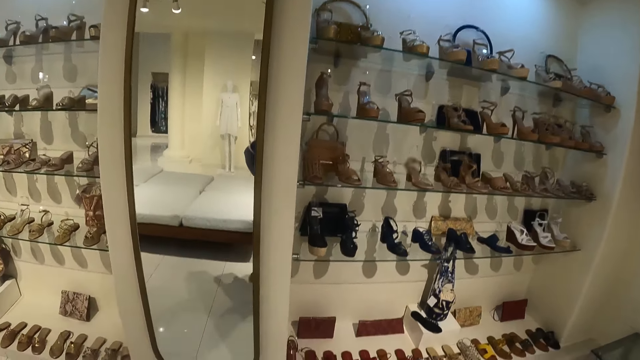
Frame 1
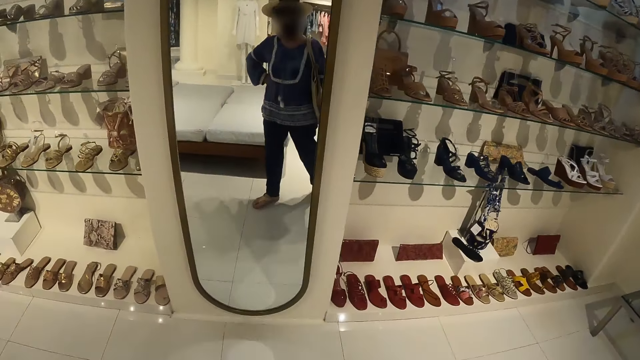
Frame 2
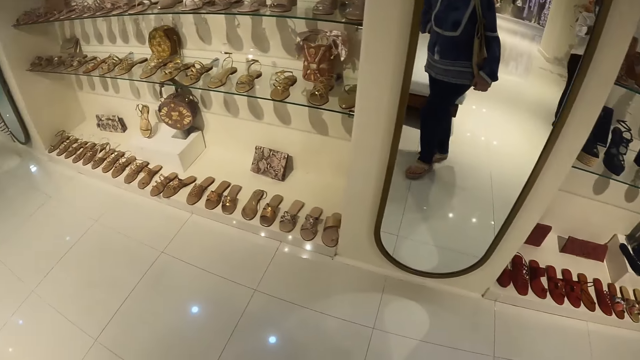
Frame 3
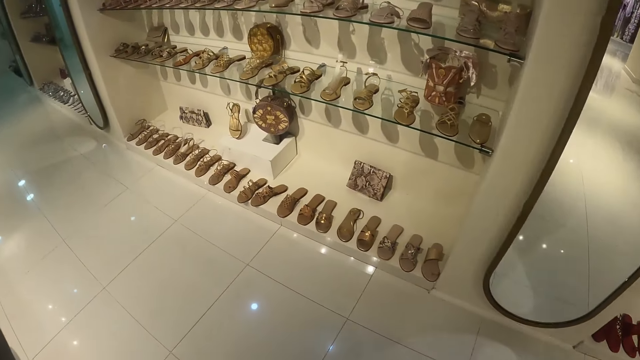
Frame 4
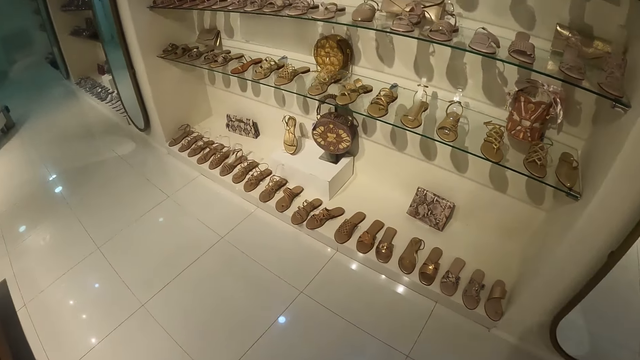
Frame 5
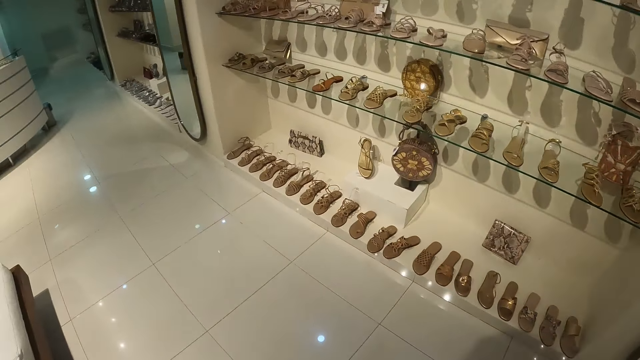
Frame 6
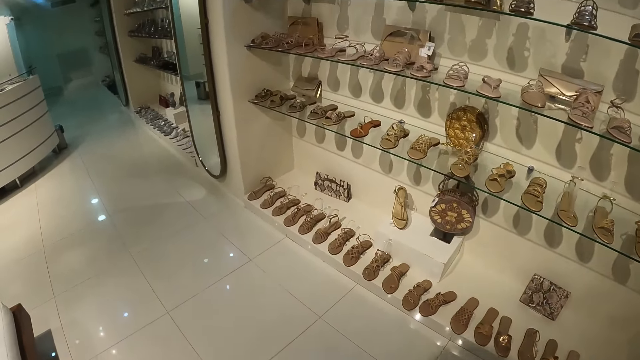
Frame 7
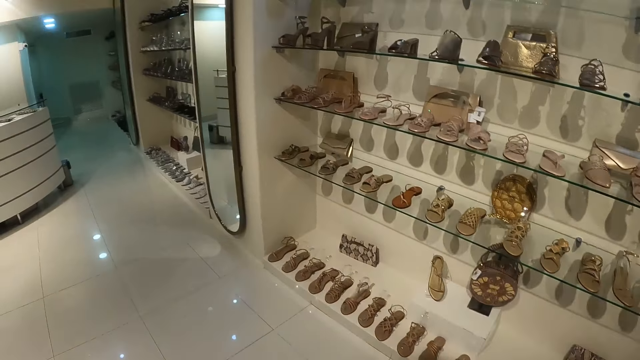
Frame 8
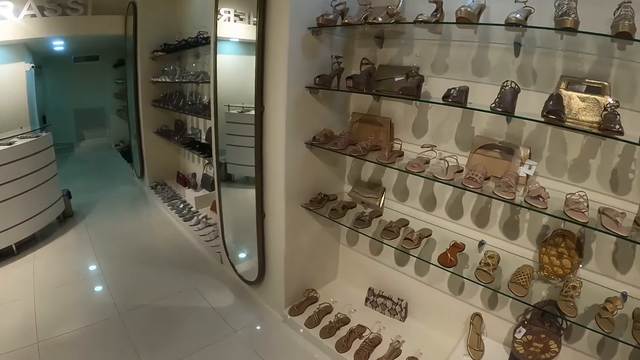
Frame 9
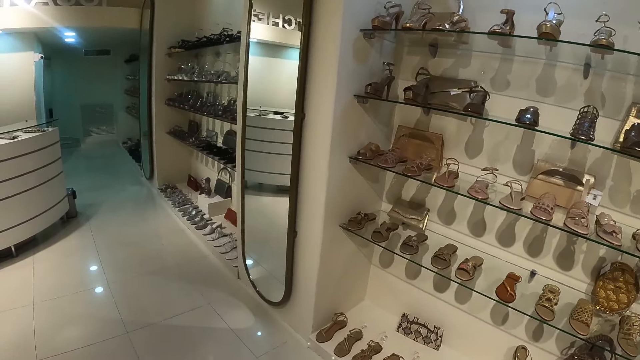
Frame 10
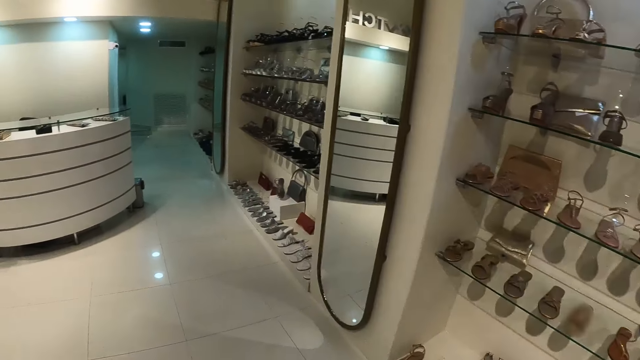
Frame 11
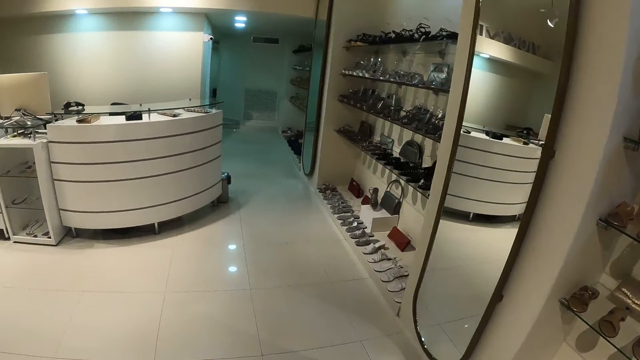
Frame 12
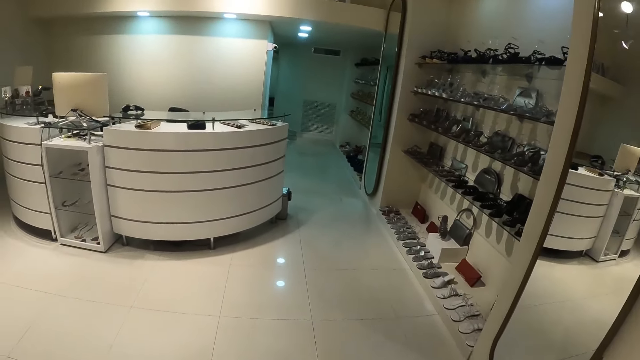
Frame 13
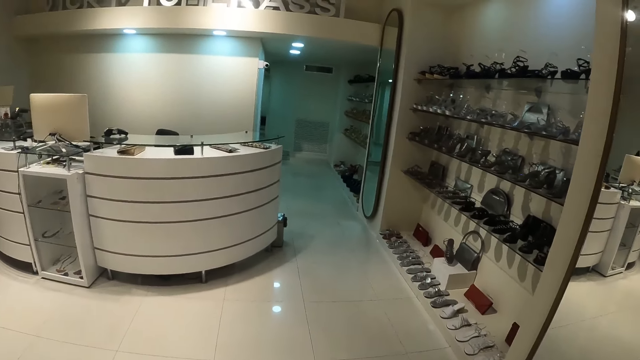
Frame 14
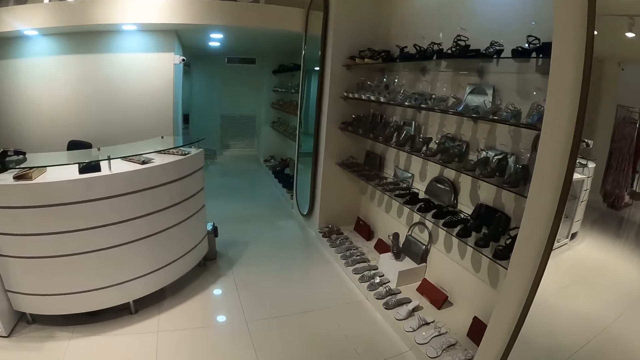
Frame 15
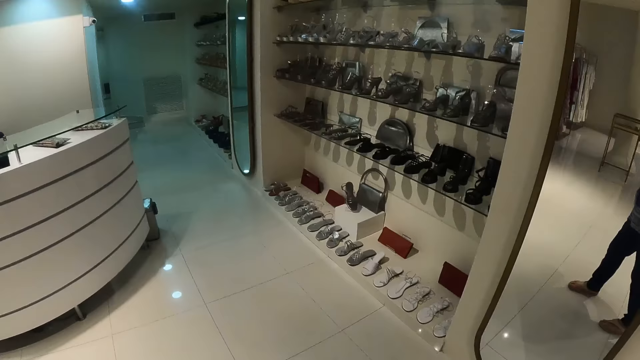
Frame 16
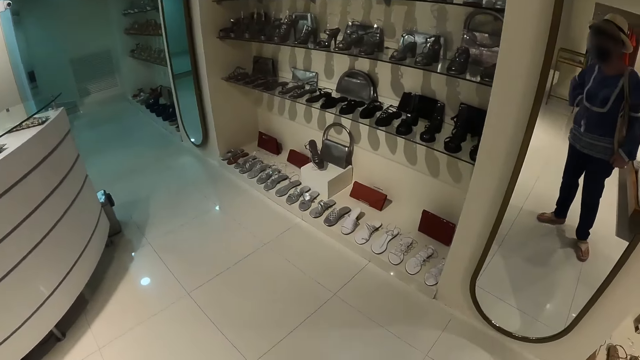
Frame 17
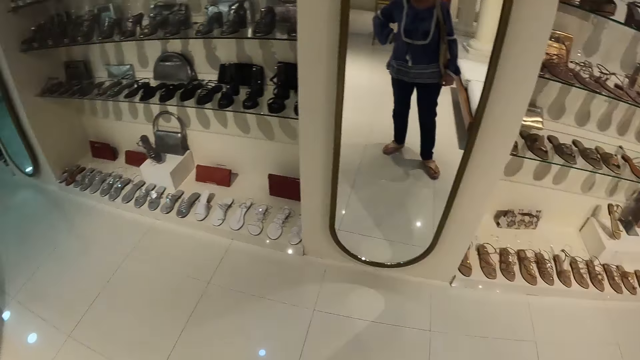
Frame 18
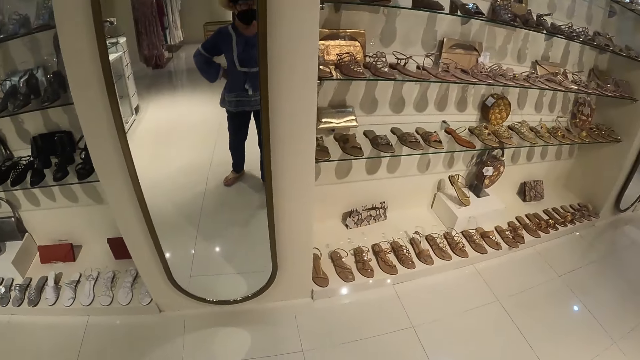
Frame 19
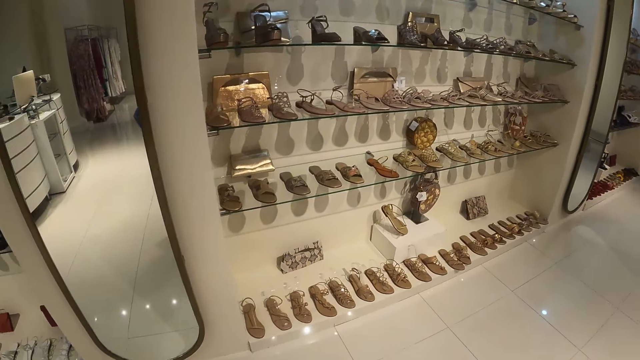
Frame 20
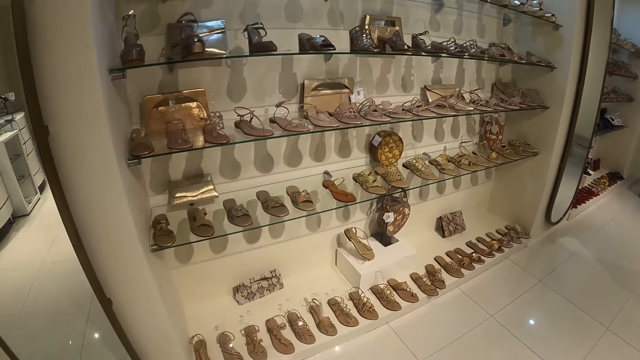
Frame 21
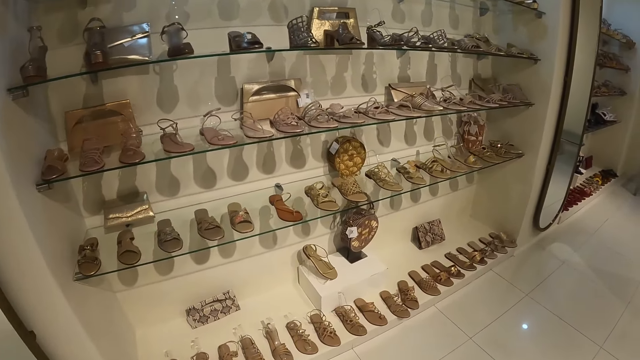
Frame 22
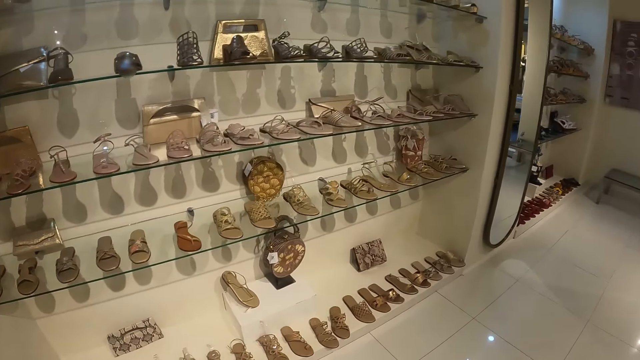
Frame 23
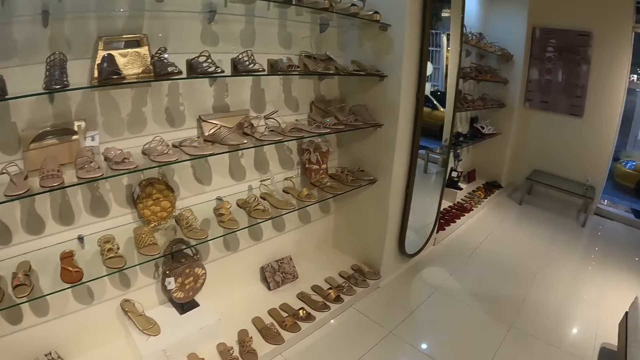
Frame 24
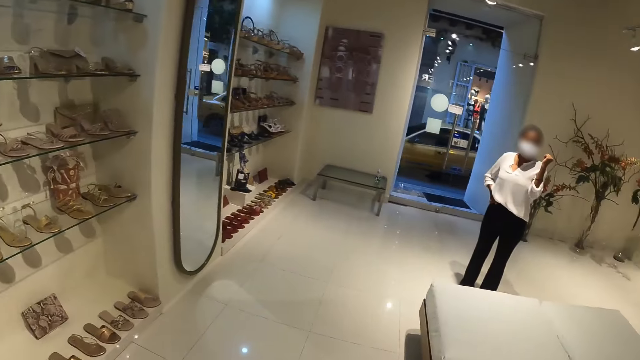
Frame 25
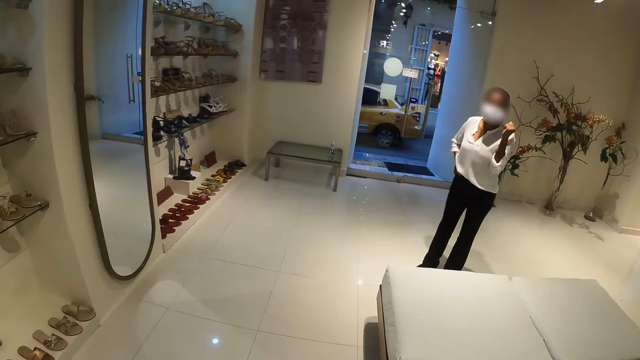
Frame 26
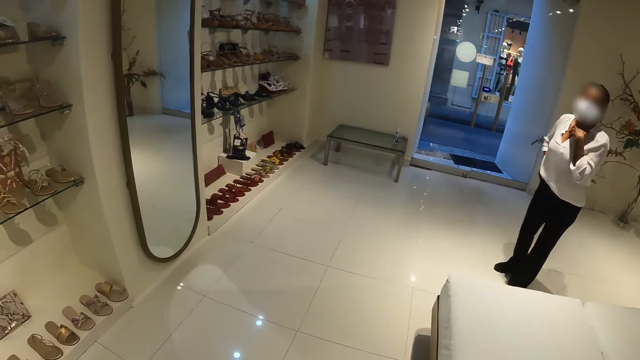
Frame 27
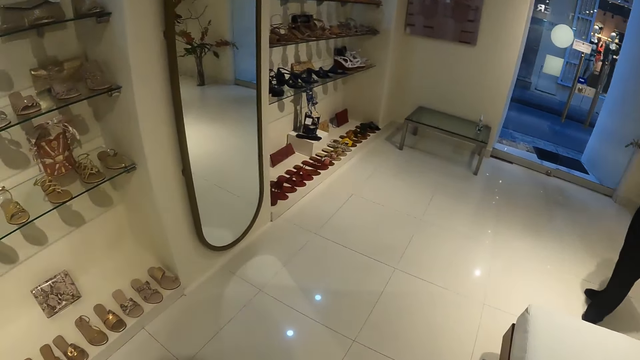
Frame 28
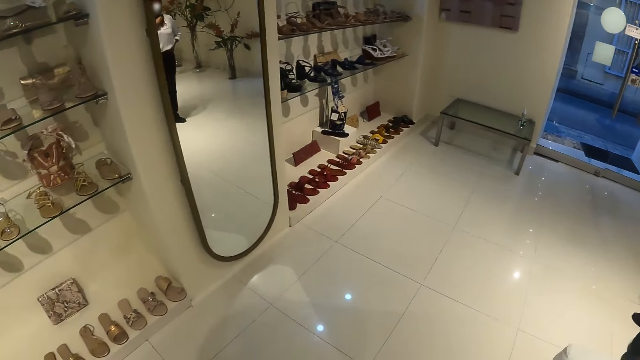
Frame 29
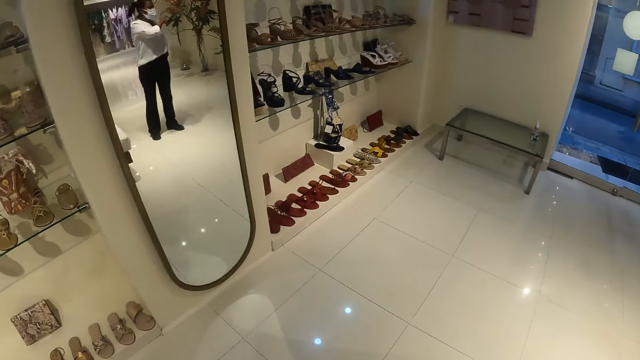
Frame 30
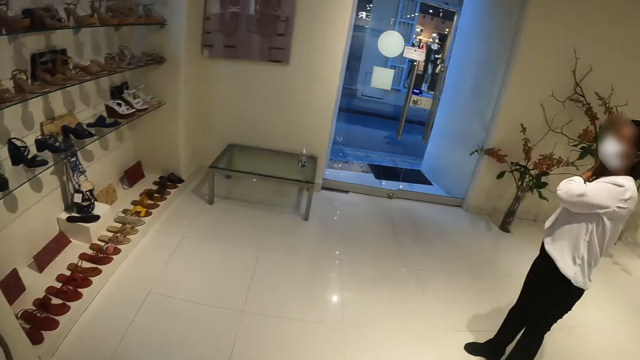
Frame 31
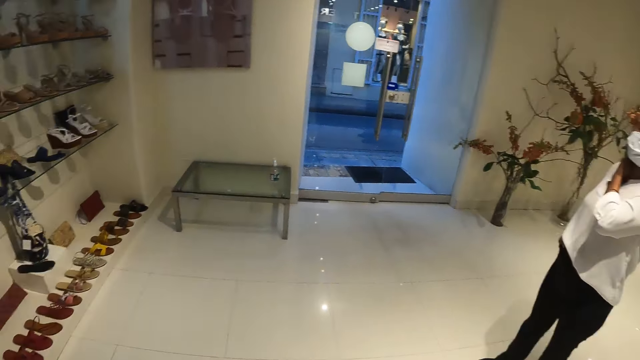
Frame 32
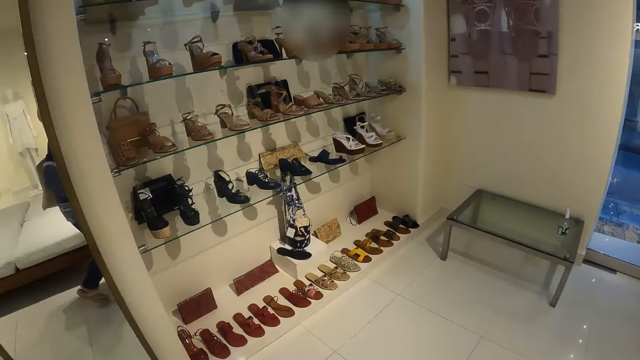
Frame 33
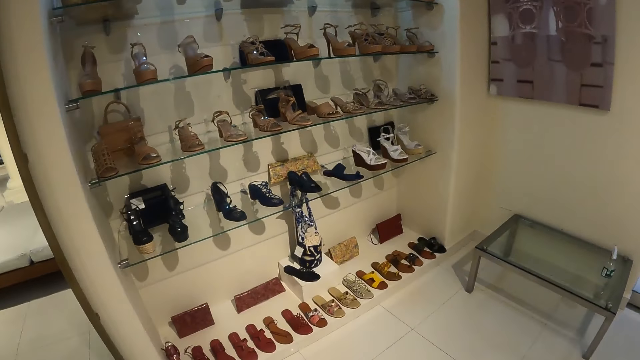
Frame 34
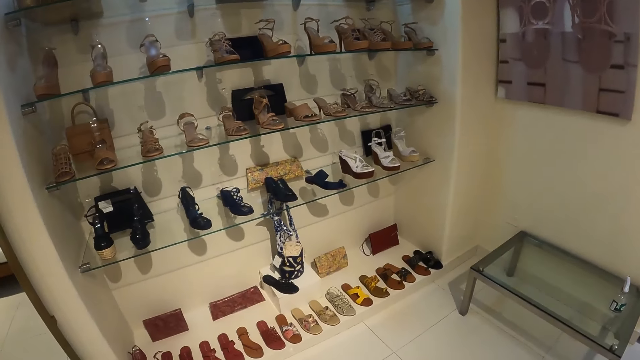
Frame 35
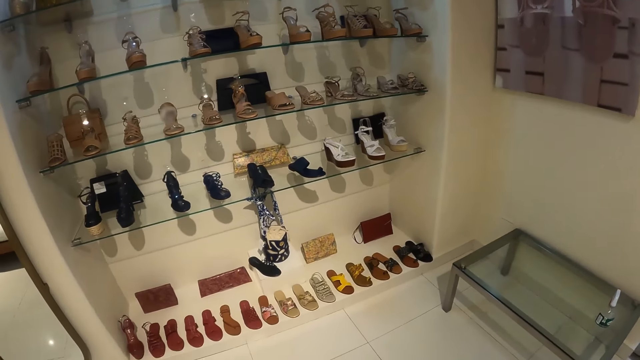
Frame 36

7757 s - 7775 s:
The camera wearer interacts with a sales lady.

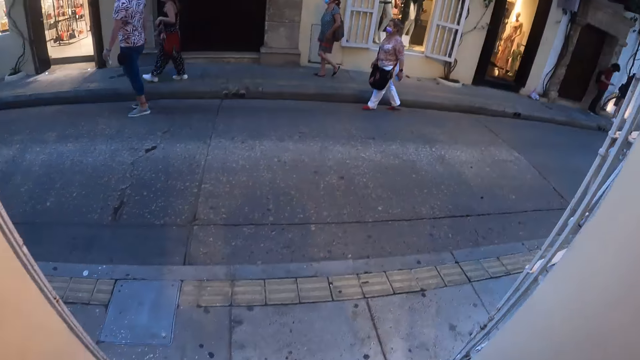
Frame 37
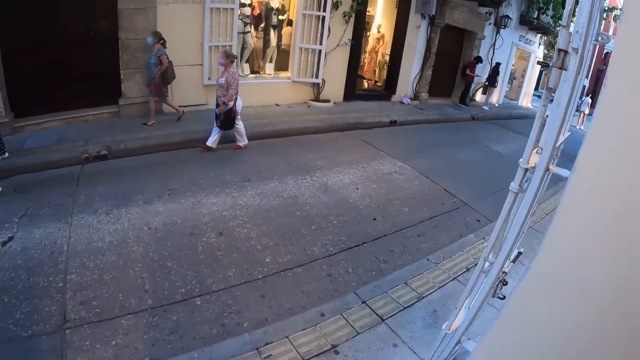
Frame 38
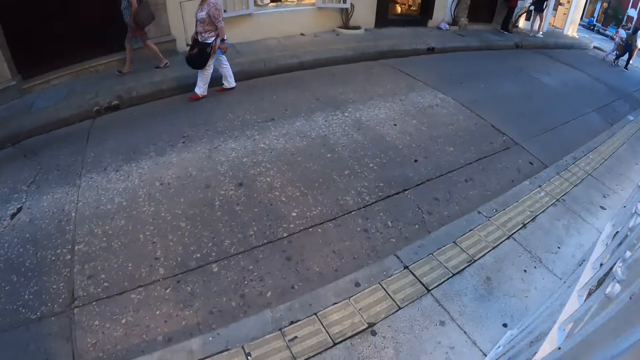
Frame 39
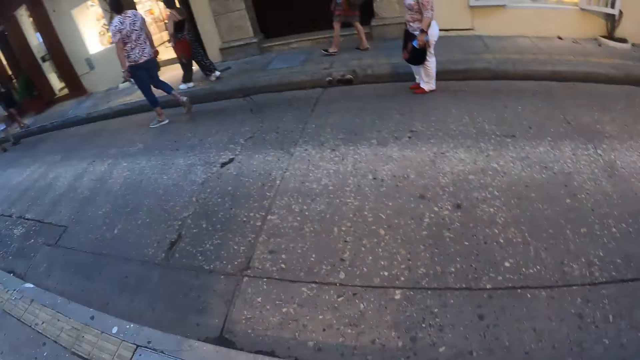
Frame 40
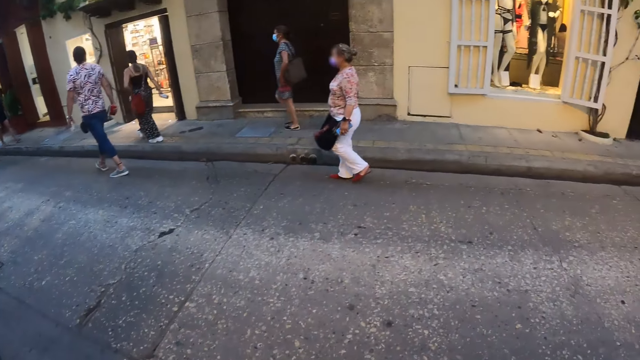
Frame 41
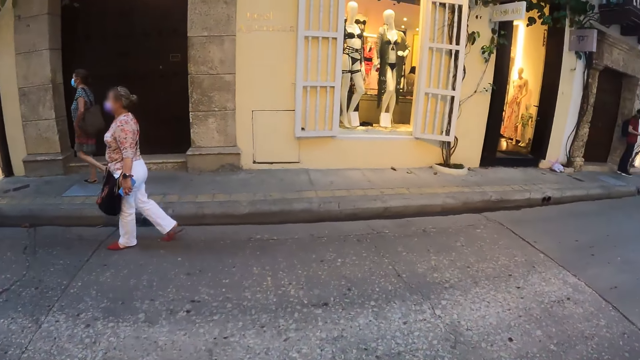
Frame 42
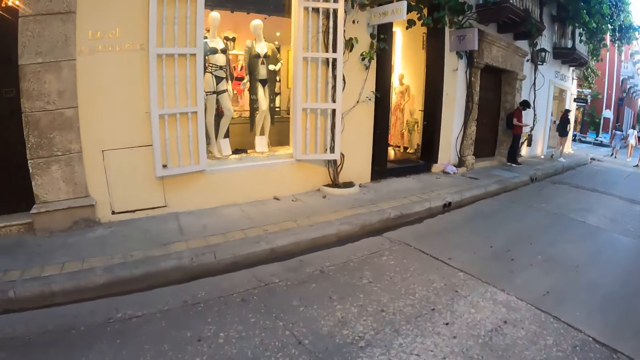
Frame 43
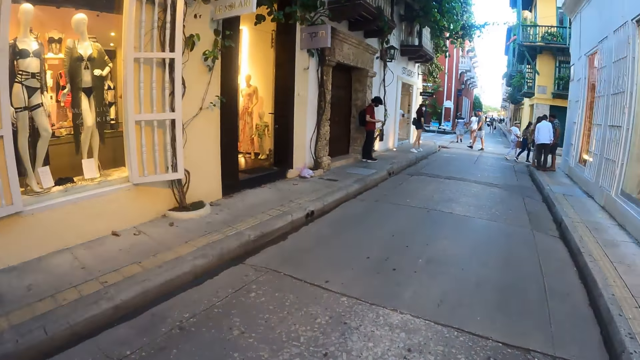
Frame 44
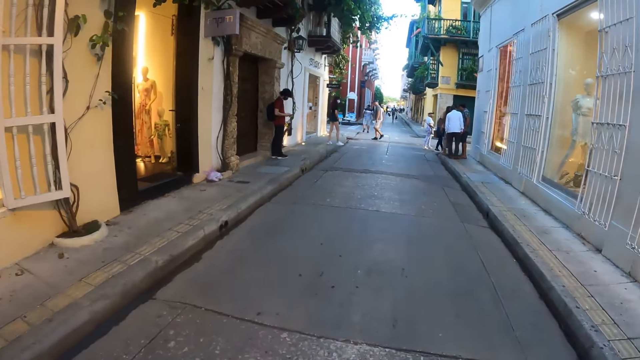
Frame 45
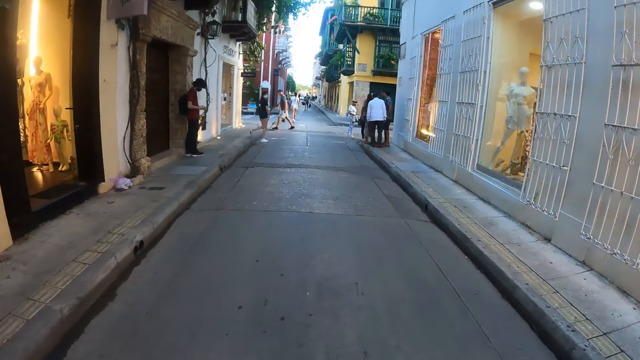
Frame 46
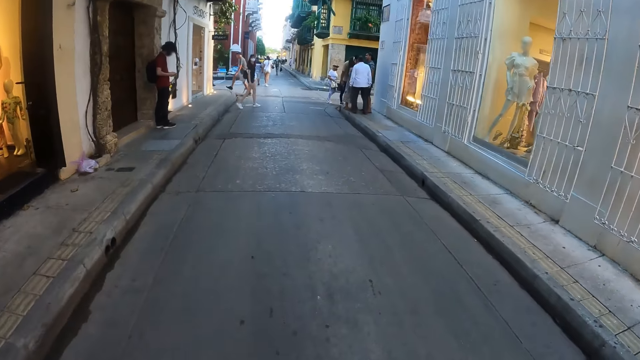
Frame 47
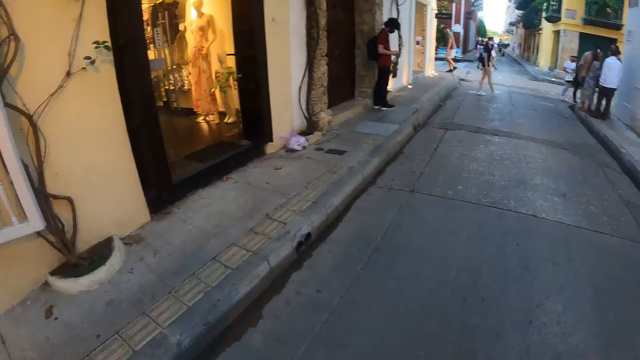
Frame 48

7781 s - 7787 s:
The camera wearer walks on the streets. They cross the road.
